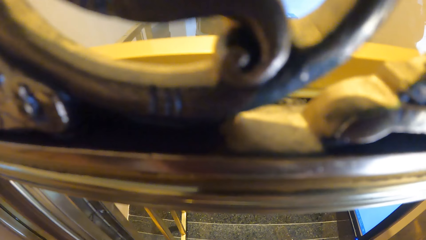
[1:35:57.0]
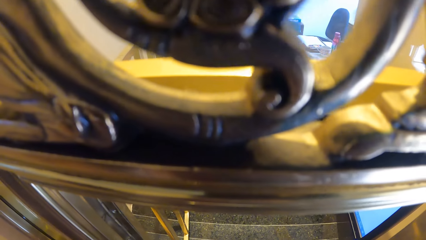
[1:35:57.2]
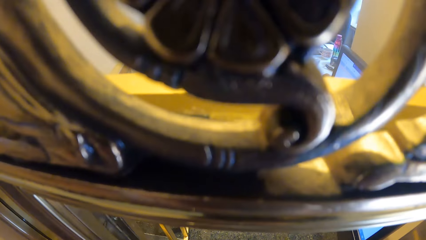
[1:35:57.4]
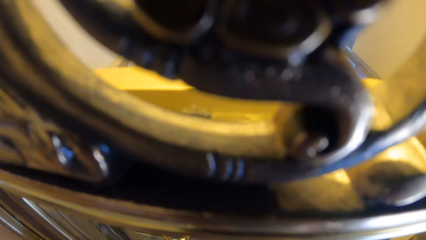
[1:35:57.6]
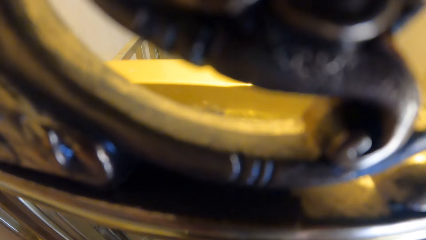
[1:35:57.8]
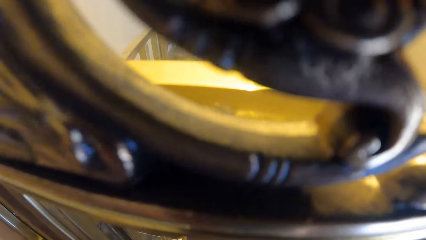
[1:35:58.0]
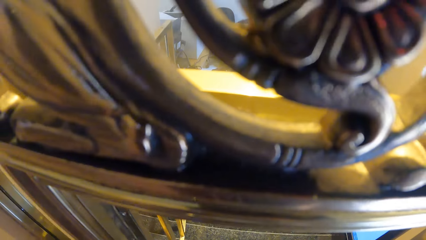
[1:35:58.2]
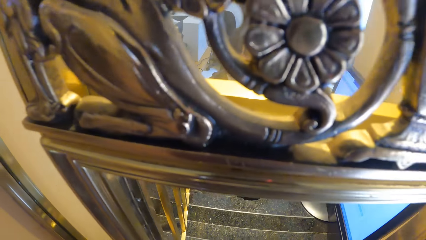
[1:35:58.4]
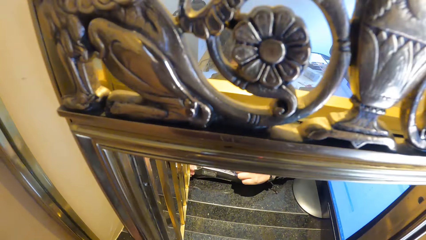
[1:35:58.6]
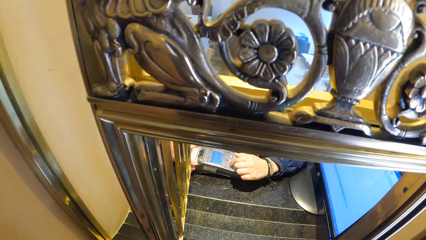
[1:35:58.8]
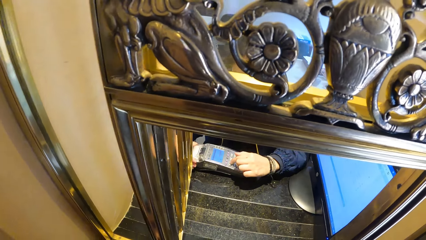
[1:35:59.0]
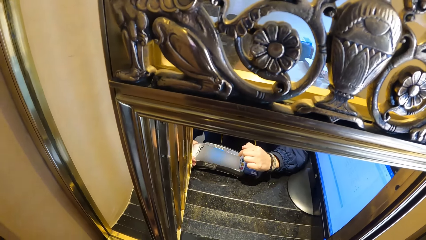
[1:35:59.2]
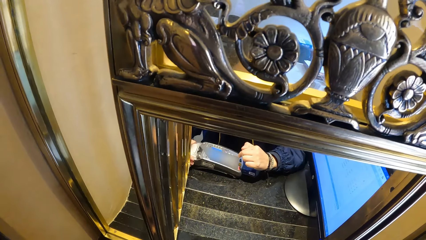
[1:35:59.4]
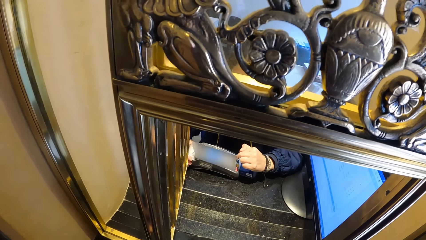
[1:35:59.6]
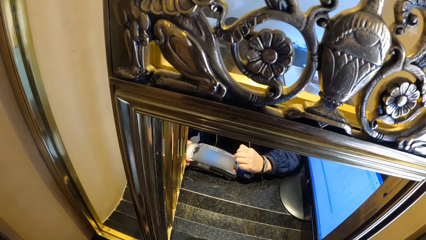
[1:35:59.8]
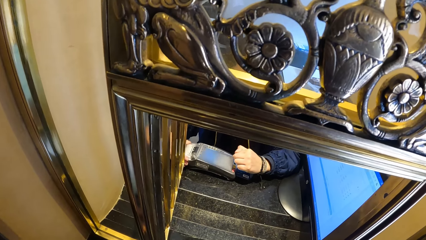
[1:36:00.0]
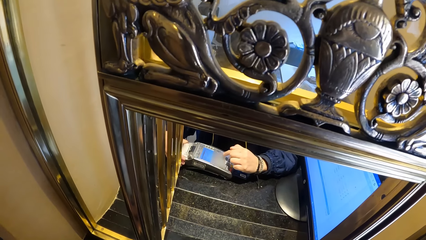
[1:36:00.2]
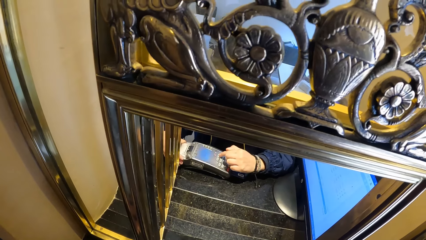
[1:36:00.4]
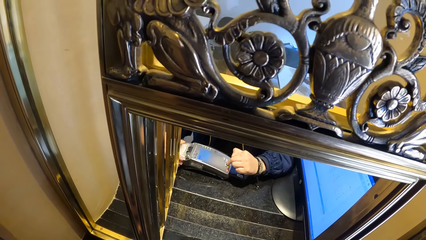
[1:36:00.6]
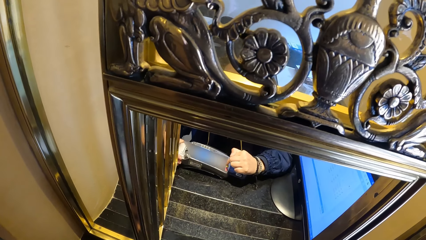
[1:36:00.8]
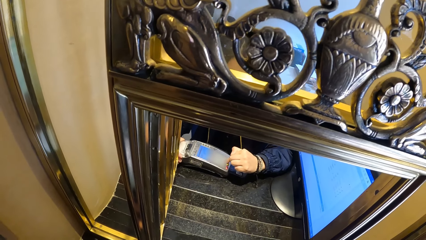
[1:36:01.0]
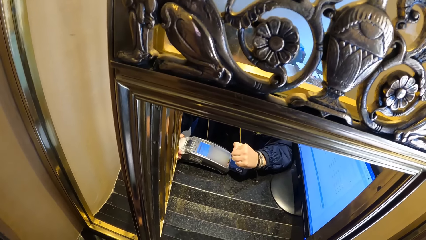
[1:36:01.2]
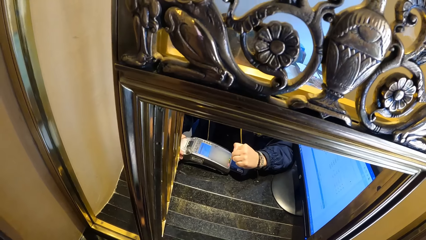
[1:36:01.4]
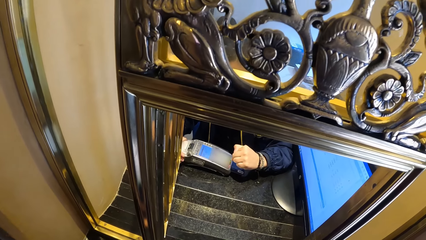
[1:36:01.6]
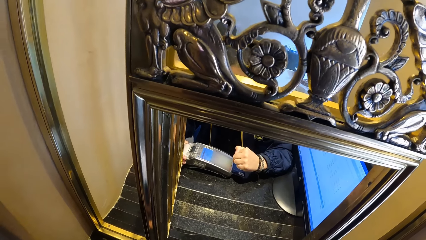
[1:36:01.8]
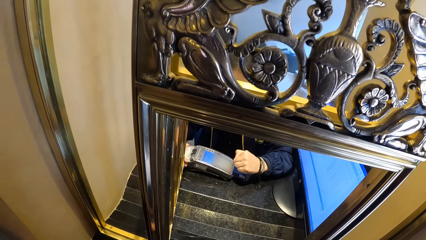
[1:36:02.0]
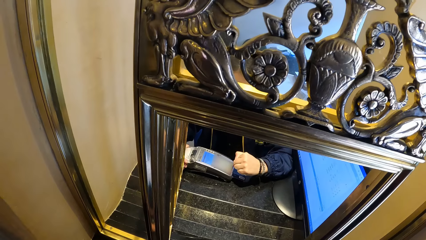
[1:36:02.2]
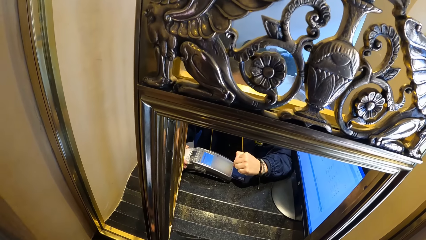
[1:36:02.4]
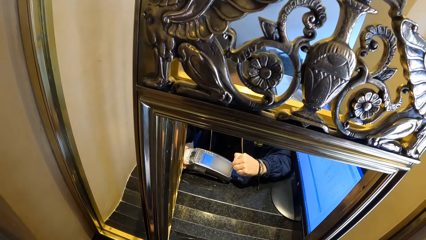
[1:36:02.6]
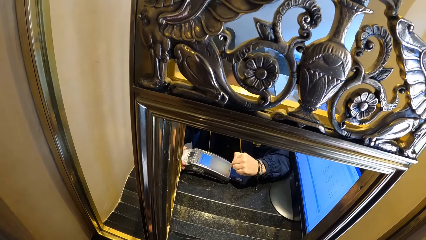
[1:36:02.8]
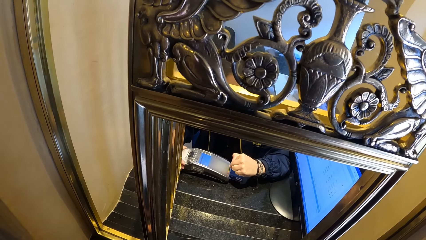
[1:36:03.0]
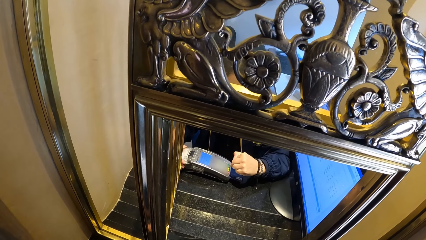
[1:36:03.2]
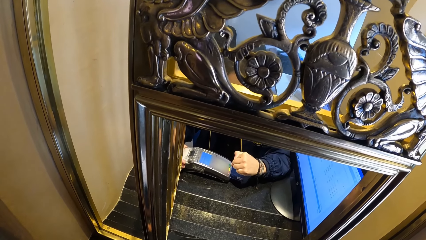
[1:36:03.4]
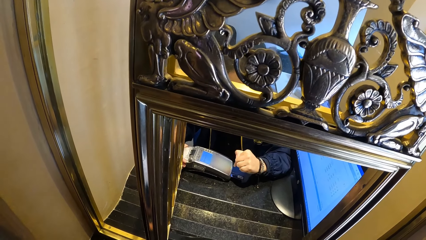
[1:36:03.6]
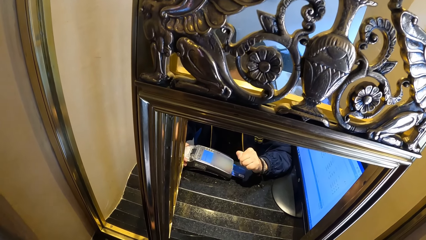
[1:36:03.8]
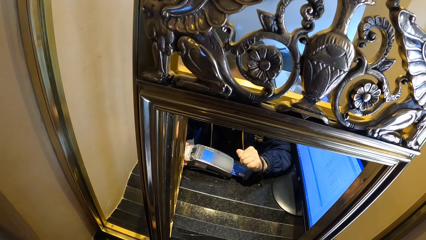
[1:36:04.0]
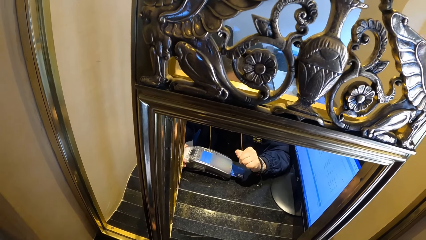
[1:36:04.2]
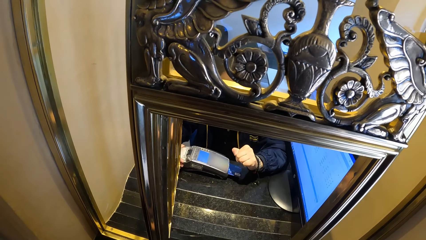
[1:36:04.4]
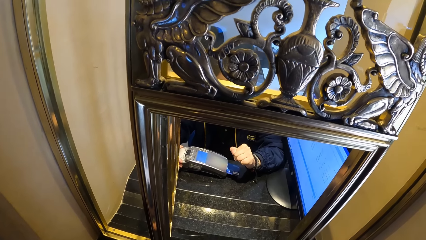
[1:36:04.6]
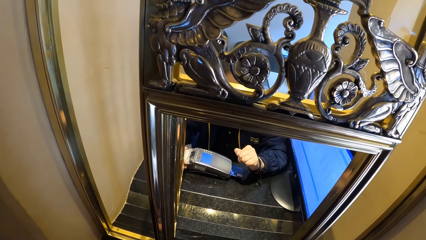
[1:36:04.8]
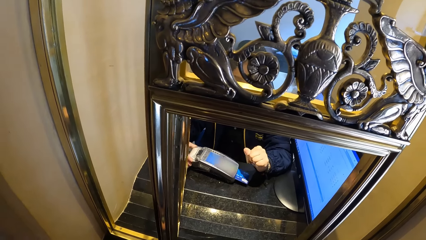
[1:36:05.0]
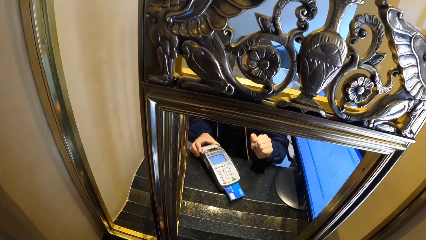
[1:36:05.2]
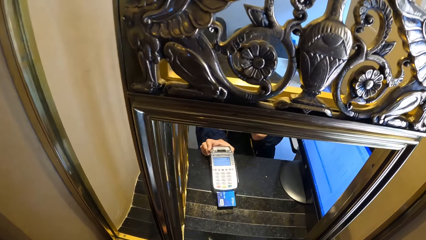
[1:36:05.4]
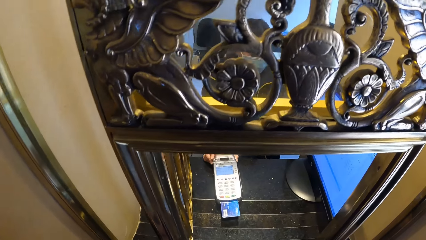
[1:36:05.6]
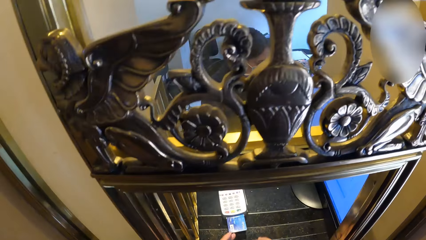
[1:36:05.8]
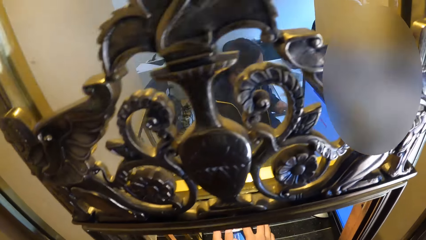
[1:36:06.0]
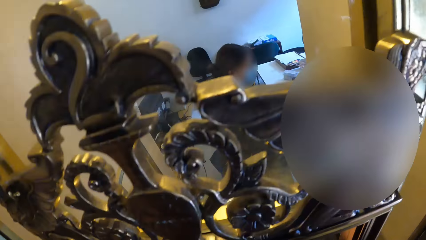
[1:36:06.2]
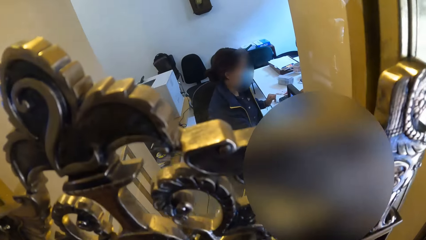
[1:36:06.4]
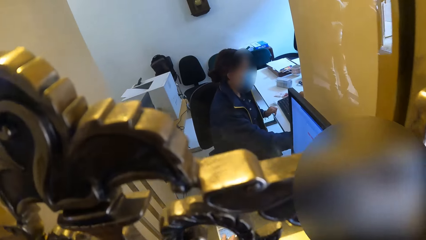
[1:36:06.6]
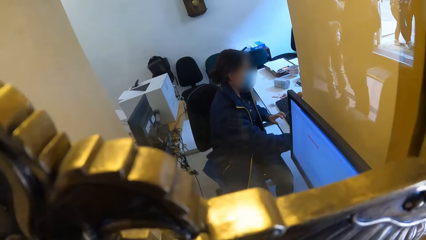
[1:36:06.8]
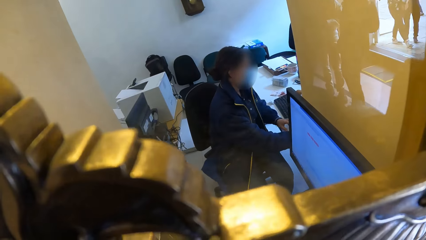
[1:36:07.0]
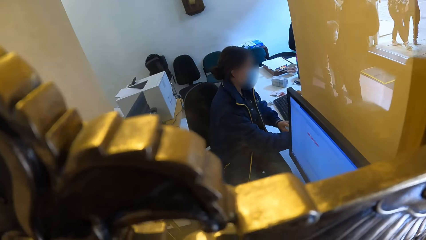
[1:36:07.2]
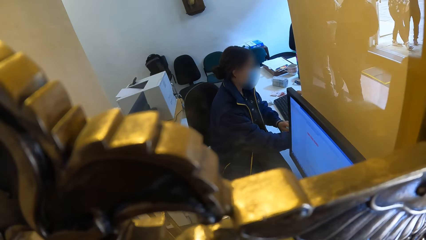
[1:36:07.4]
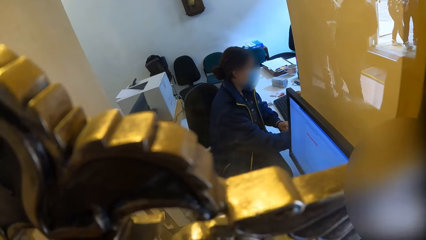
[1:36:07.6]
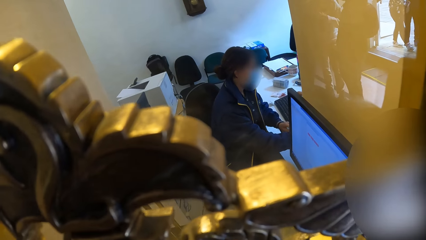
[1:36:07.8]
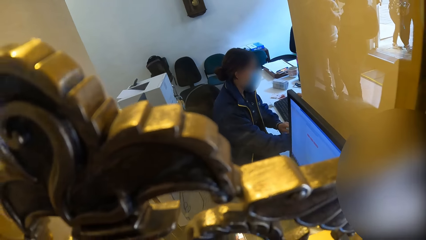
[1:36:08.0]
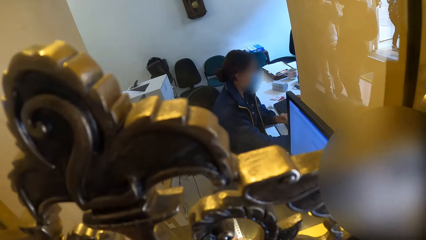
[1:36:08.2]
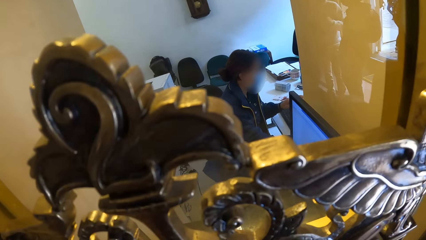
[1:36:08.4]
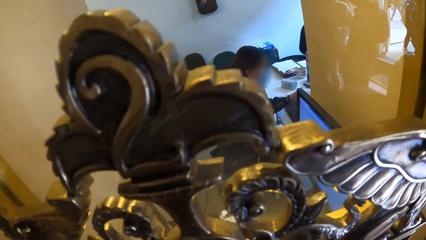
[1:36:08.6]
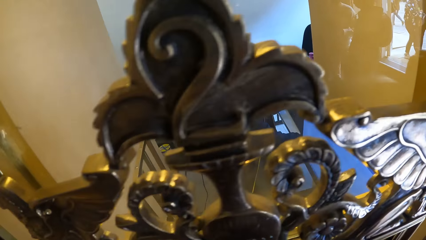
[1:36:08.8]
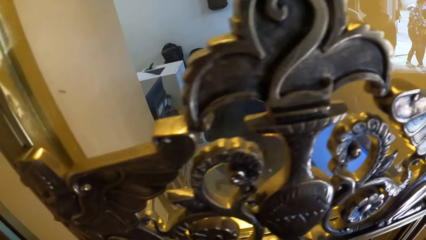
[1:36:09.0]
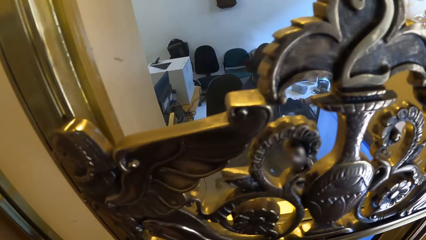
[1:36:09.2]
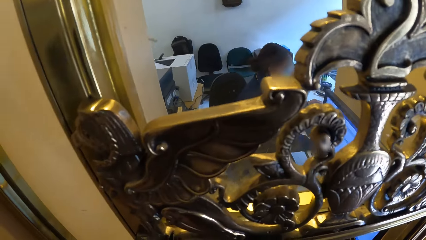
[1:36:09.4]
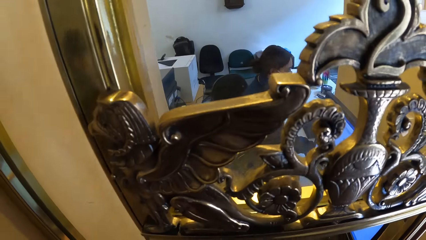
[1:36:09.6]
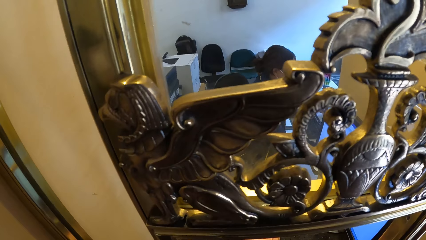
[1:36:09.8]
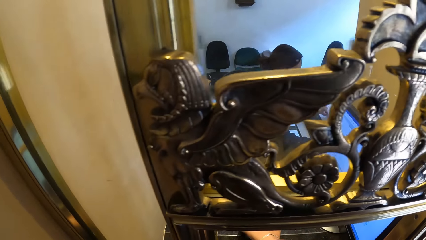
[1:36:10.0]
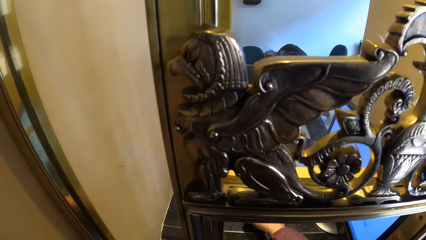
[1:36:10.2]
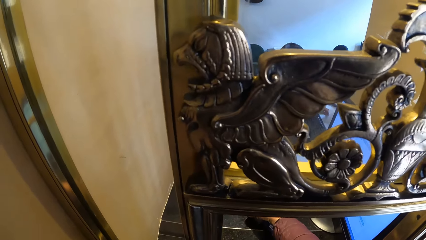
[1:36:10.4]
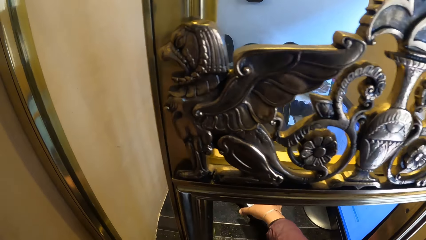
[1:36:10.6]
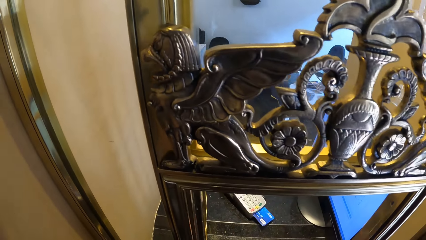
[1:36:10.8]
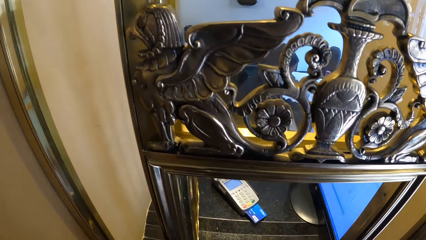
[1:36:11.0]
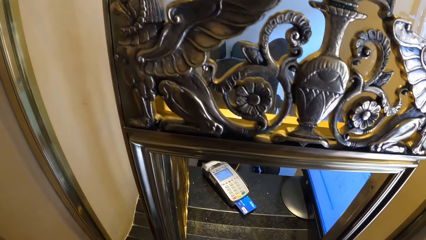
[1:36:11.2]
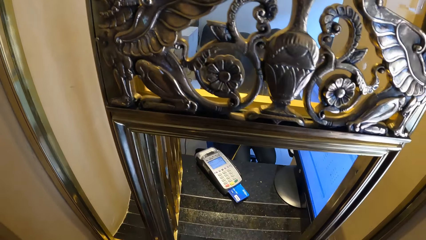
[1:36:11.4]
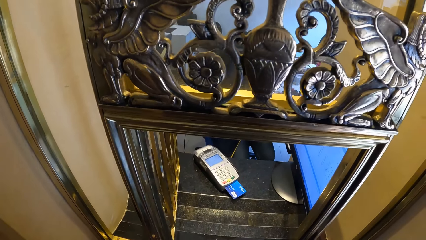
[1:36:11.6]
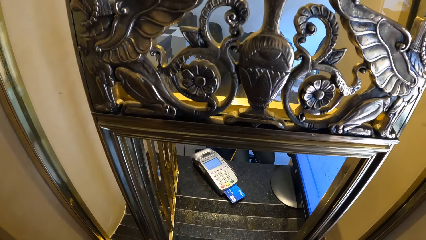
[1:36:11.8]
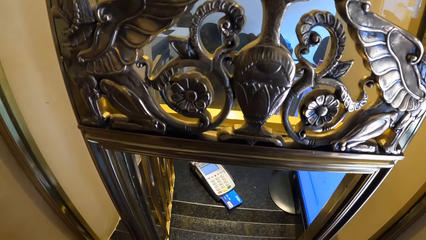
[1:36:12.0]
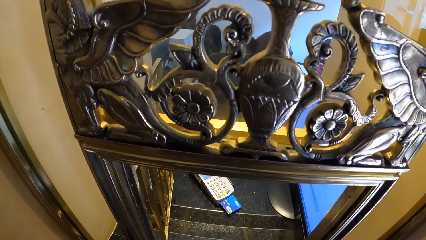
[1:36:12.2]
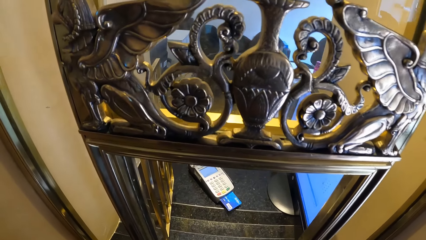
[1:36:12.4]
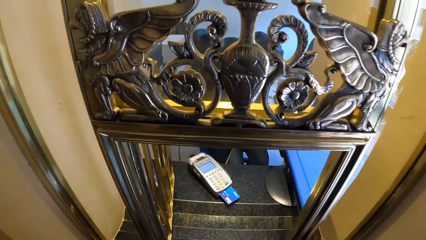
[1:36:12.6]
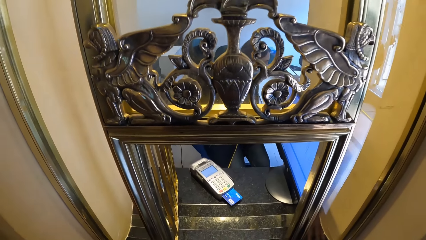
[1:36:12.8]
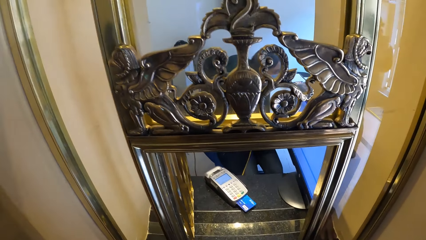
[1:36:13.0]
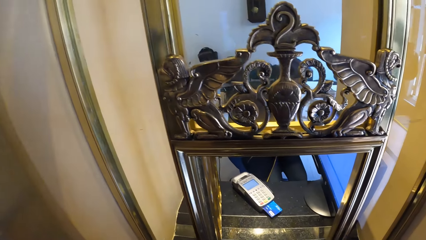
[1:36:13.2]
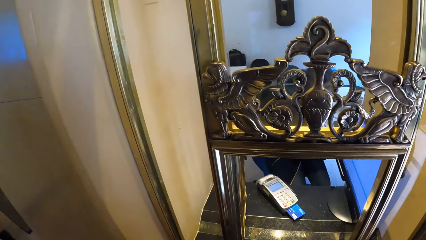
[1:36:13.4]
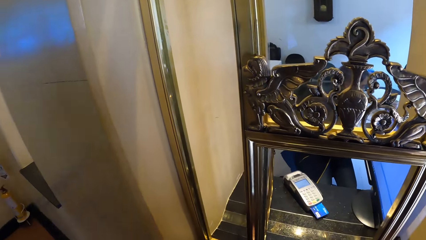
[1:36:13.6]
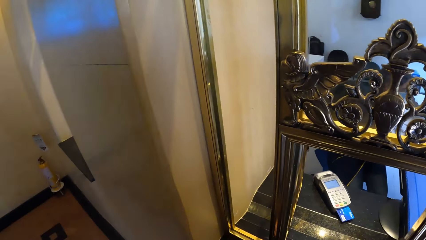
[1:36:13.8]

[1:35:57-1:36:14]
The cashier presses the card paying machine. The camera wearer touches the debit card swipe machine with his right hand.
